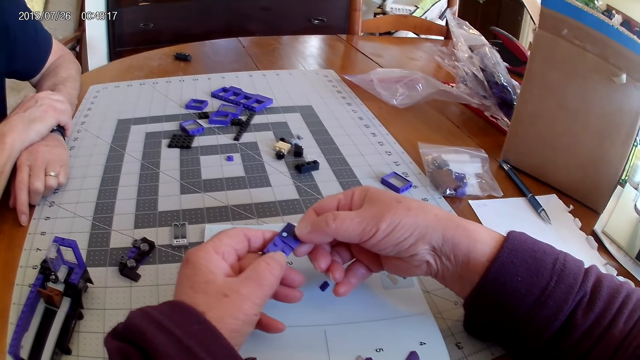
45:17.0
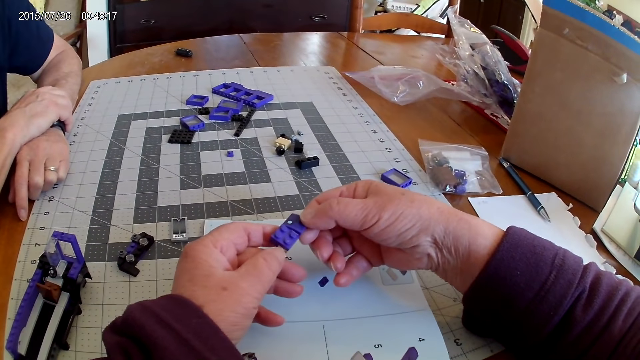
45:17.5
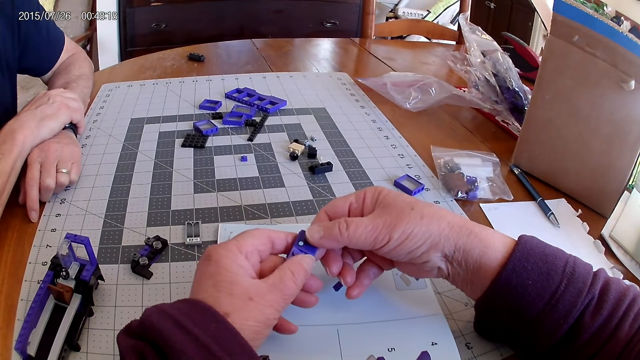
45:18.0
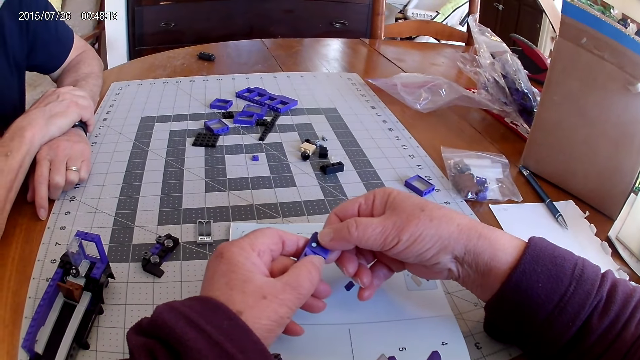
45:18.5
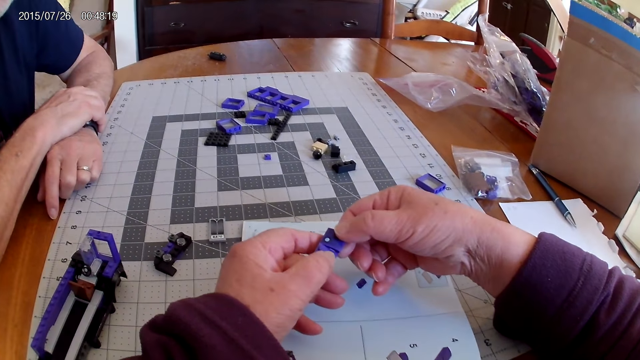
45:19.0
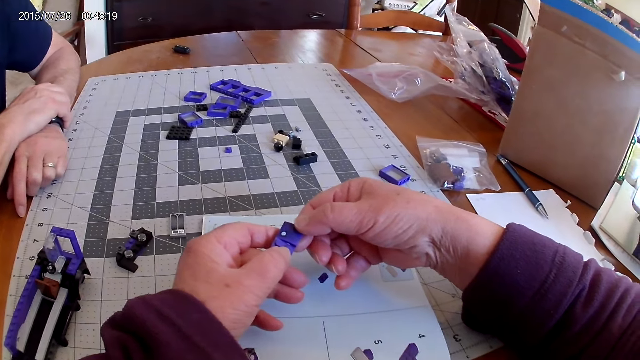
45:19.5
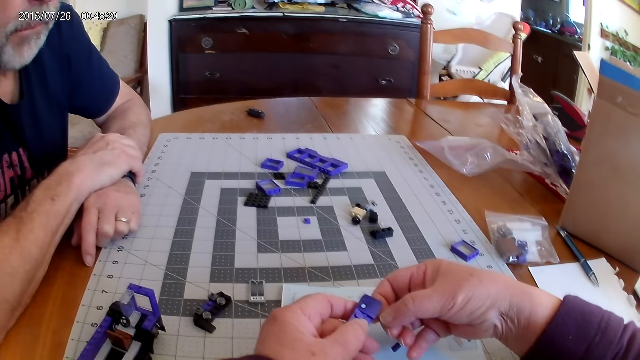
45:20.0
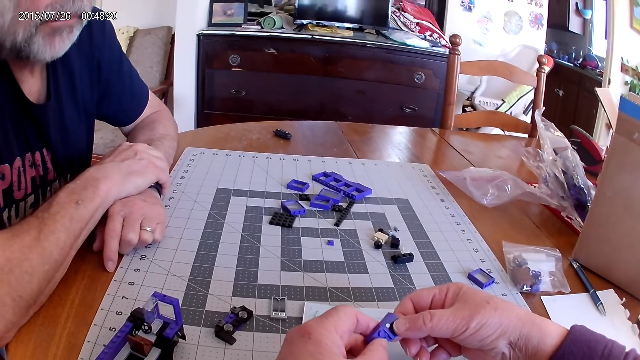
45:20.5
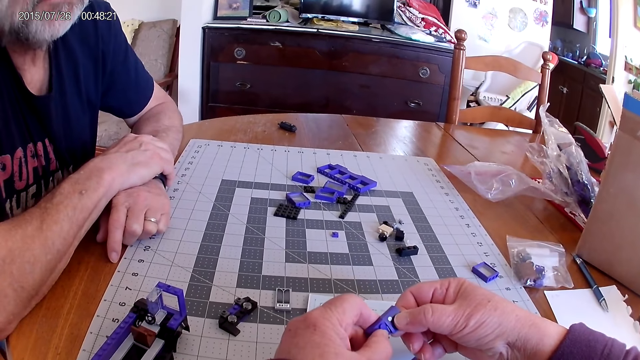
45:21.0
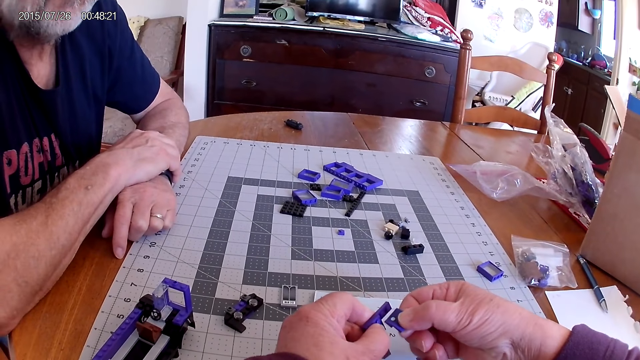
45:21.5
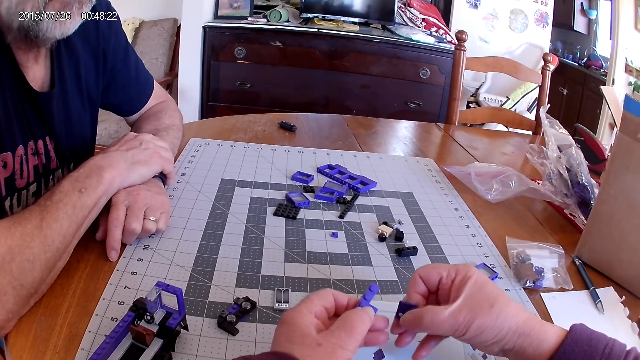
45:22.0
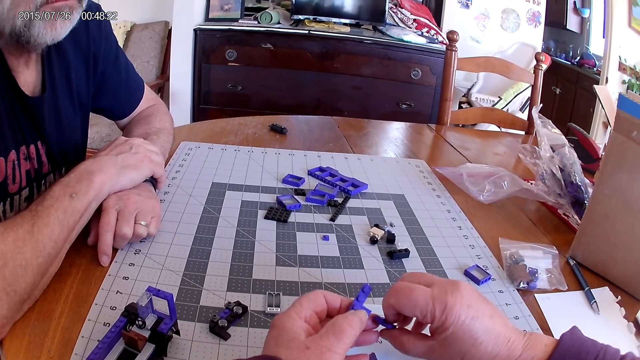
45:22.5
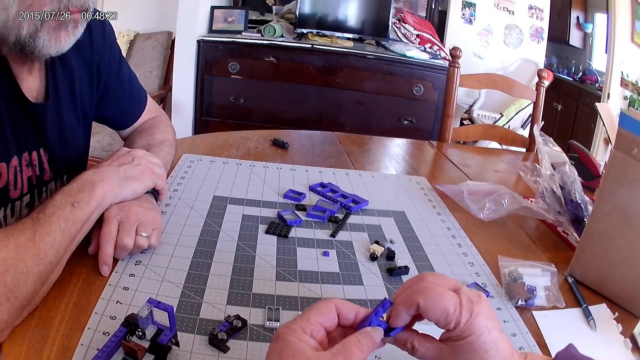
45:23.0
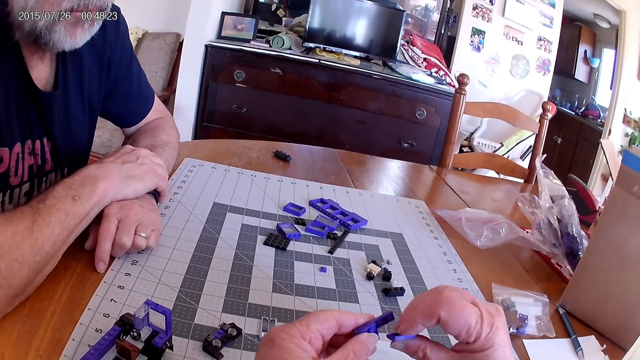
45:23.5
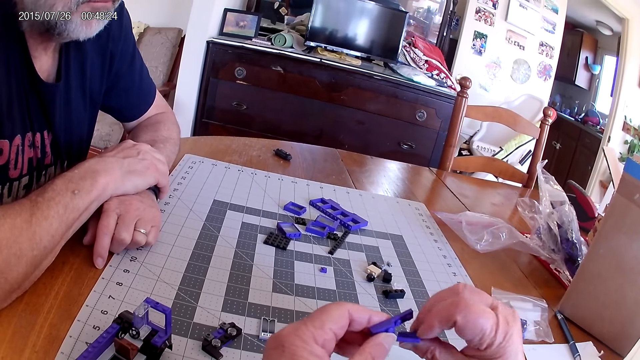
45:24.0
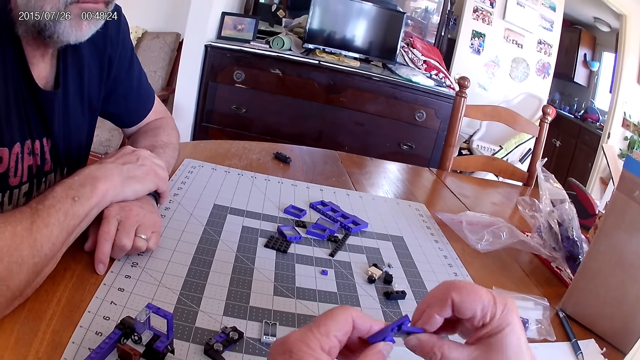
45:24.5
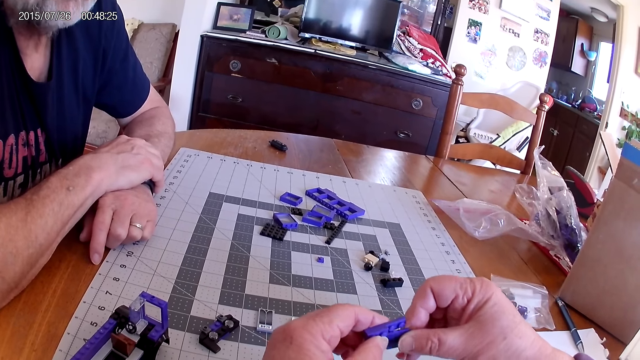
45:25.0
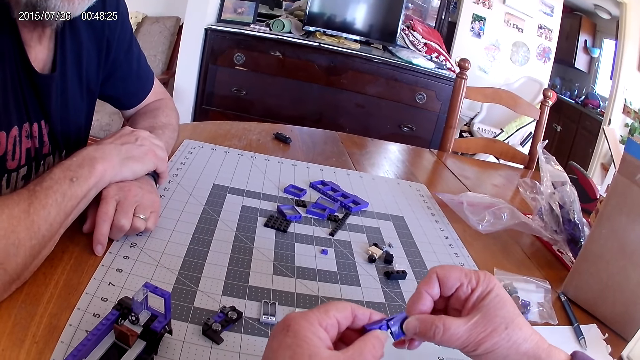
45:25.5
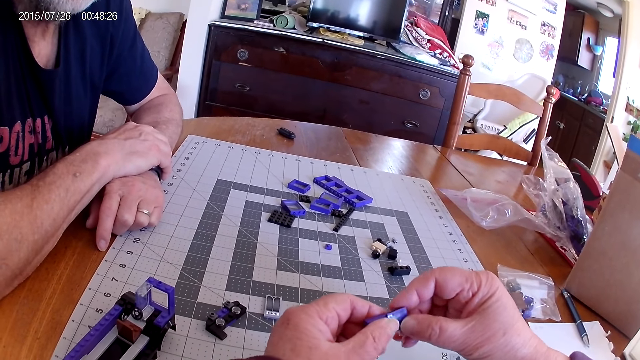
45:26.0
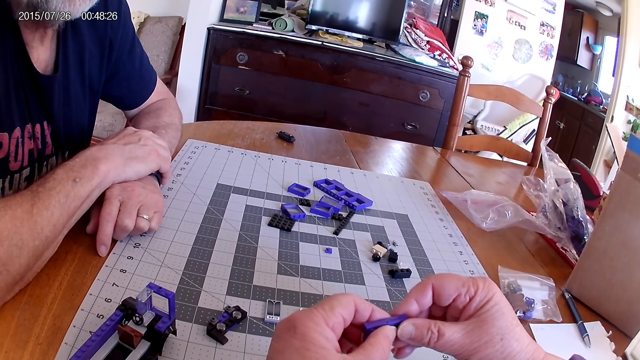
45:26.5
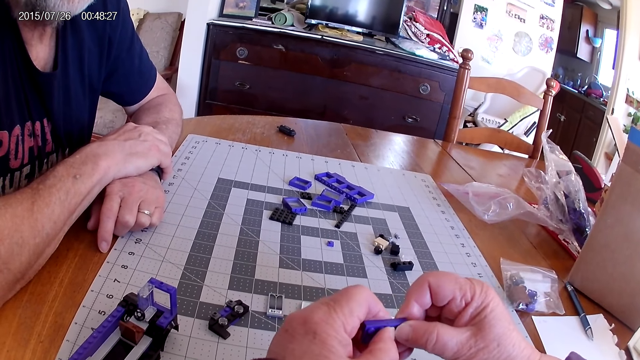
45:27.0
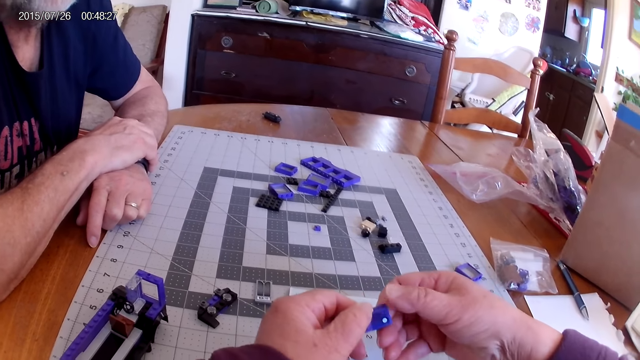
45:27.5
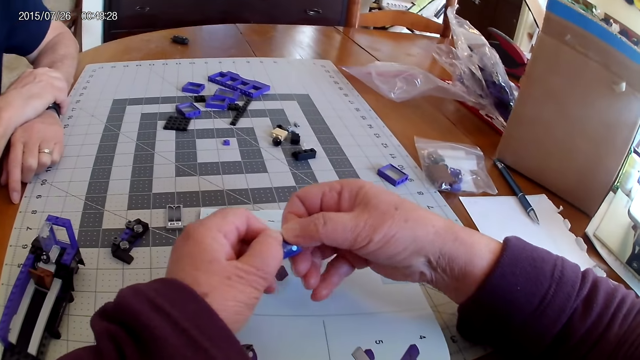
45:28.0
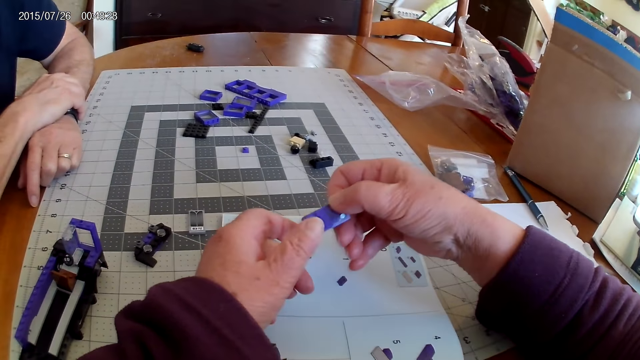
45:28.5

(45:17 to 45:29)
The camera wearer looks at the piece. They separate pieces of Lego. They remove a piece. They hold pieces of Lego on the table. They fix pieces of Lego.

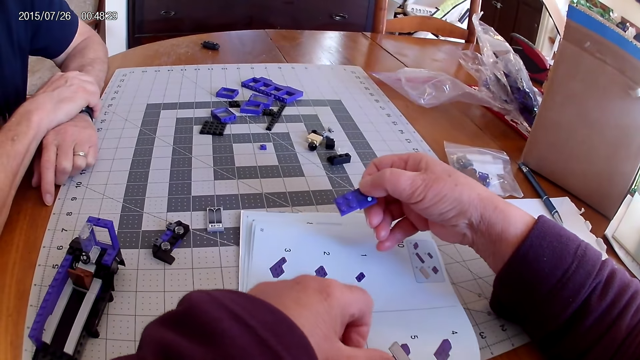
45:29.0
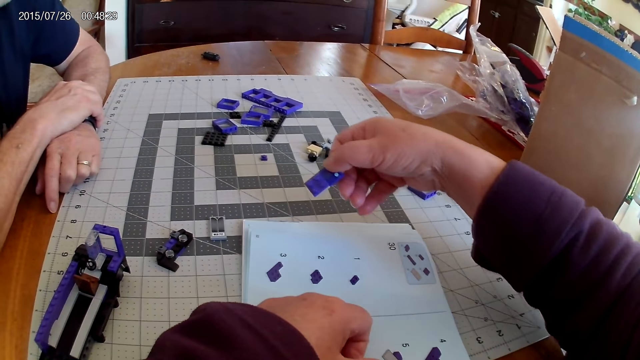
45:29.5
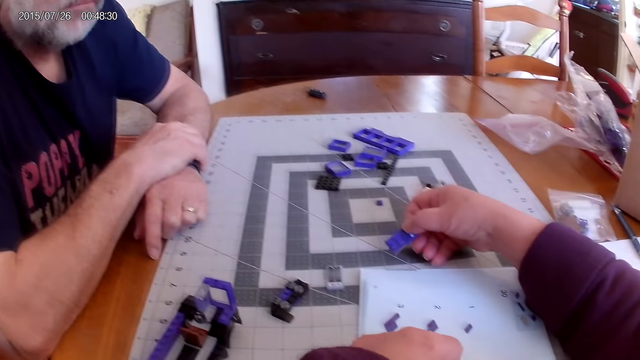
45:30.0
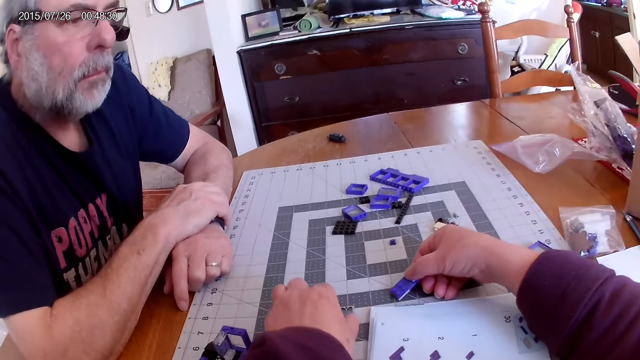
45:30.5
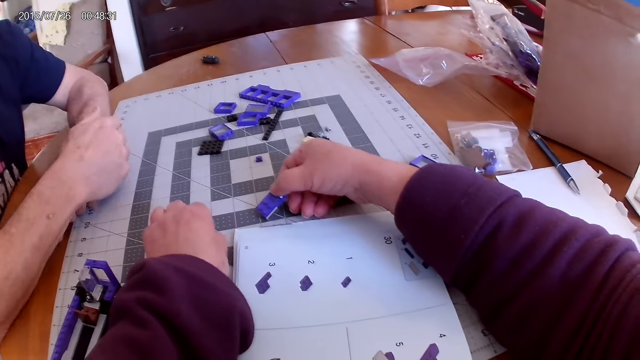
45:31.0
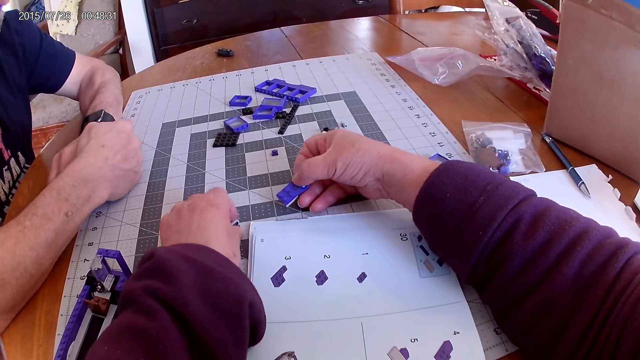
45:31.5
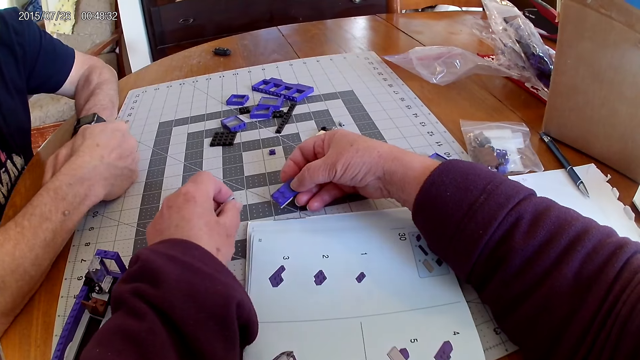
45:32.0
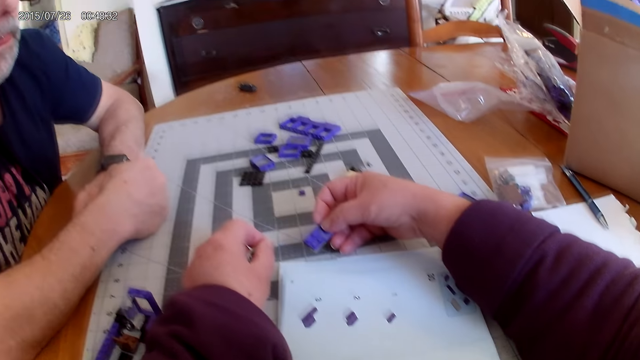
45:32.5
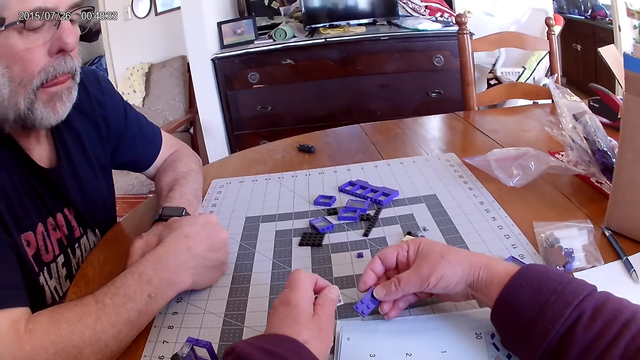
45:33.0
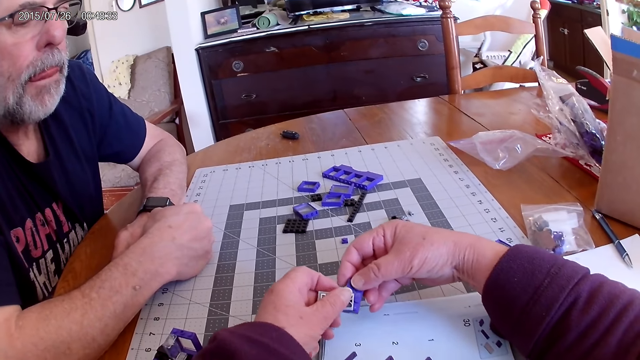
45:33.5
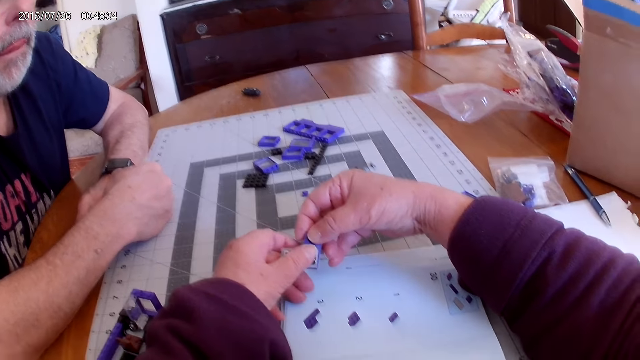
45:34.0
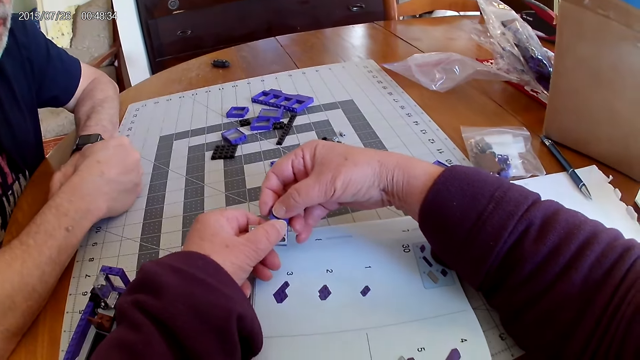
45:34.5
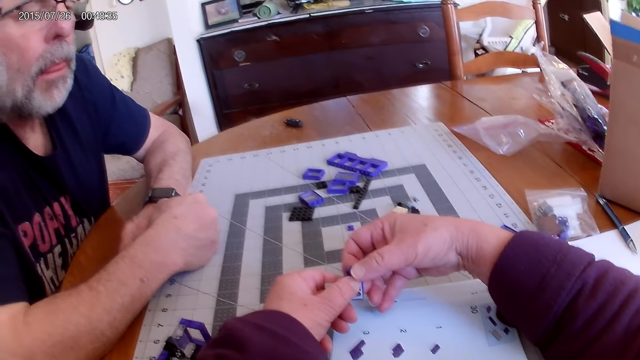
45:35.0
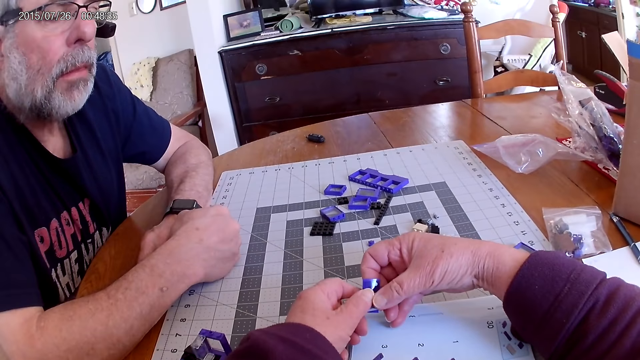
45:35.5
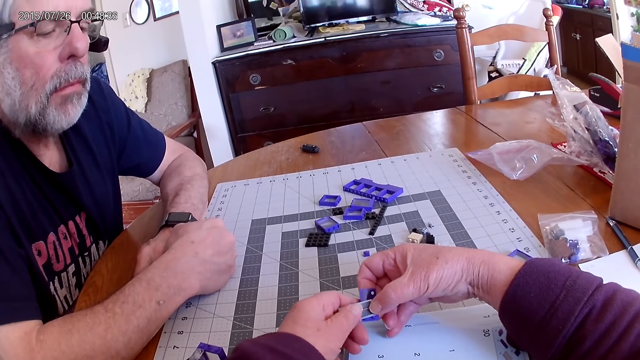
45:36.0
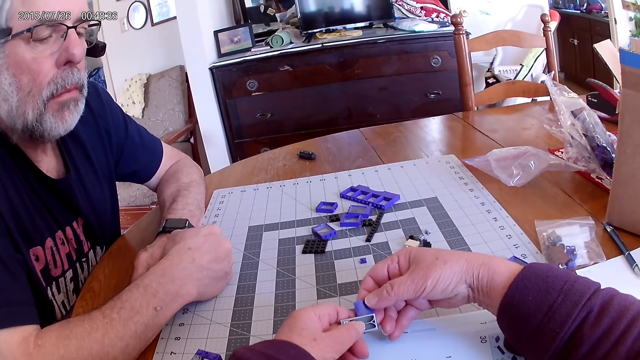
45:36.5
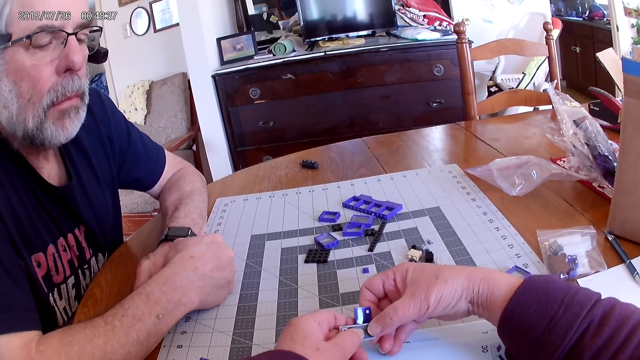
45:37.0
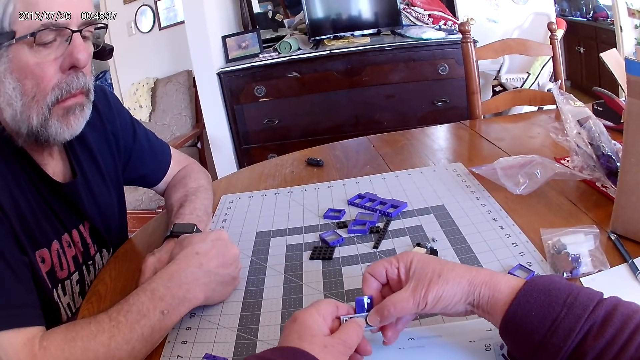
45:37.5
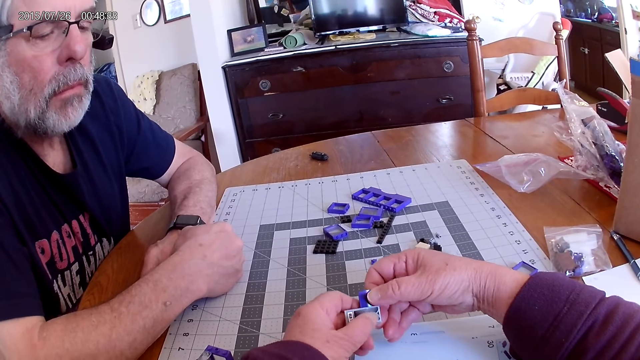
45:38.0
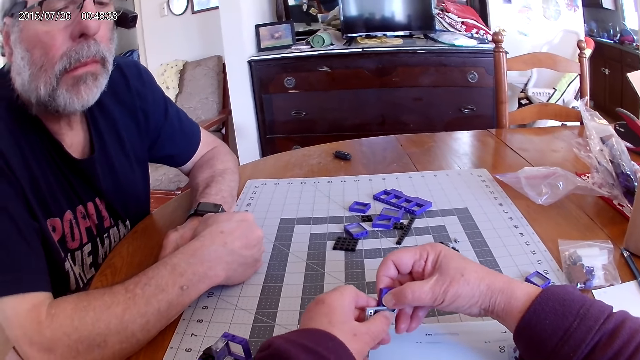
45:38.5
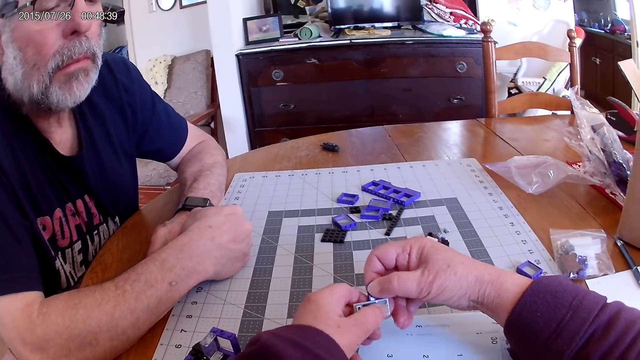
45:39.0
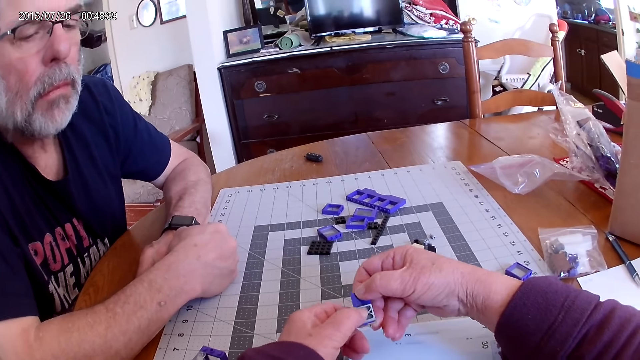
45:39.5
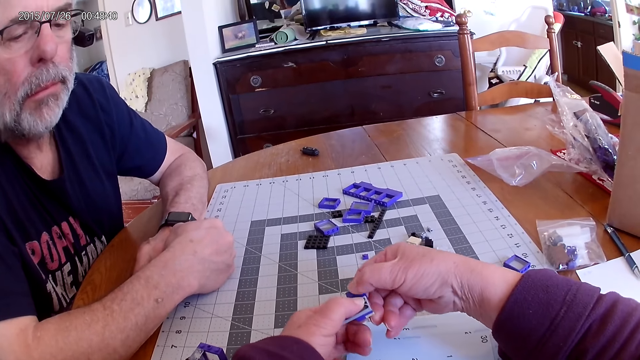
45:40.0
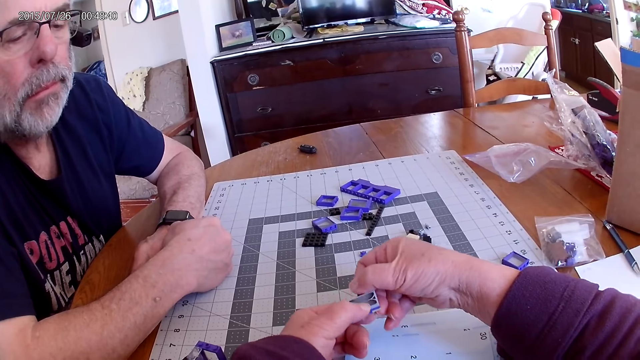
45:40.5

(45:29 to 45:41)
The camera wearer moves a hand. They pick a piece from the board with the left hand. They look around. They fix pieces of Lego.
